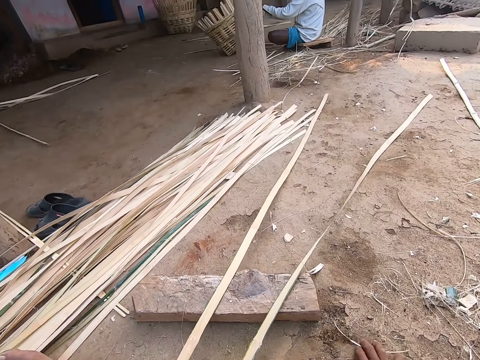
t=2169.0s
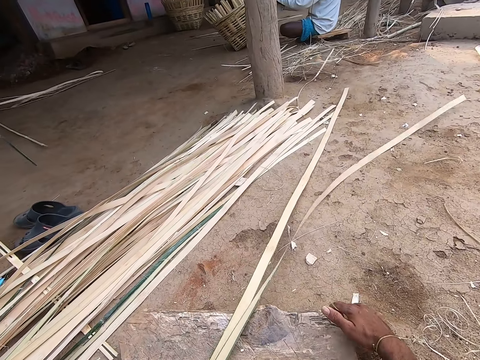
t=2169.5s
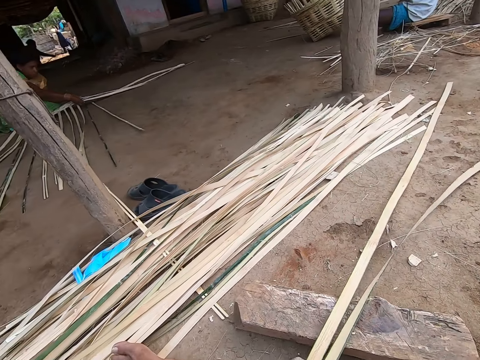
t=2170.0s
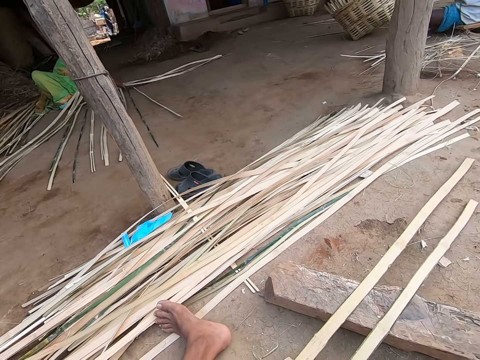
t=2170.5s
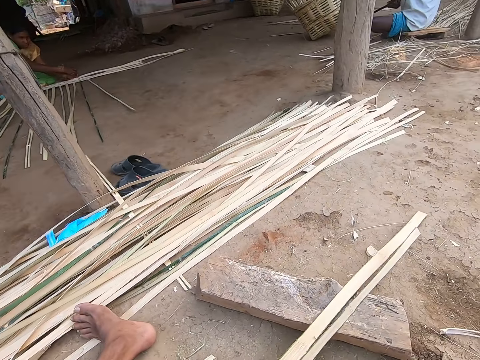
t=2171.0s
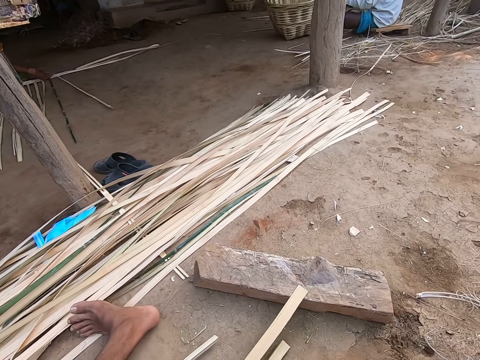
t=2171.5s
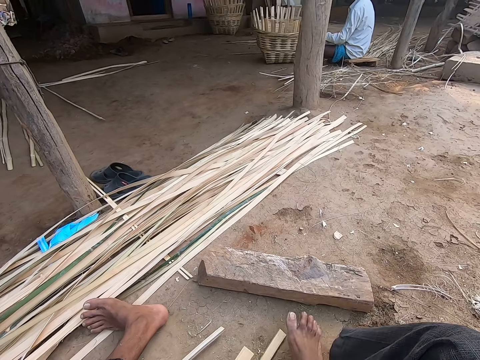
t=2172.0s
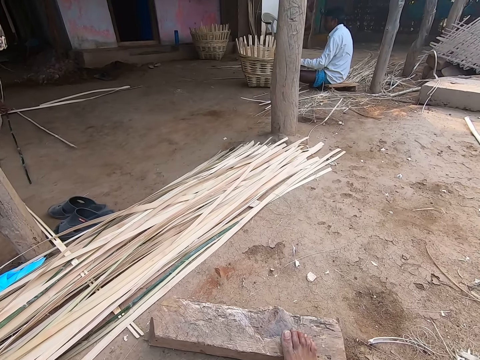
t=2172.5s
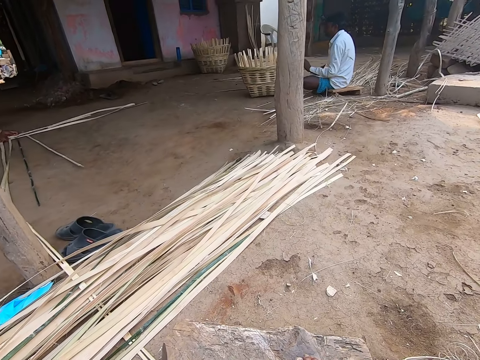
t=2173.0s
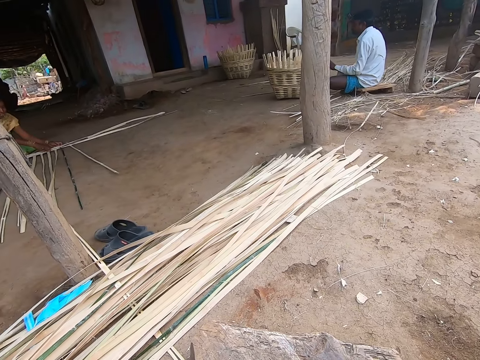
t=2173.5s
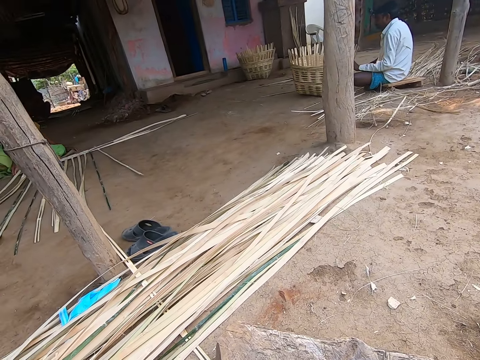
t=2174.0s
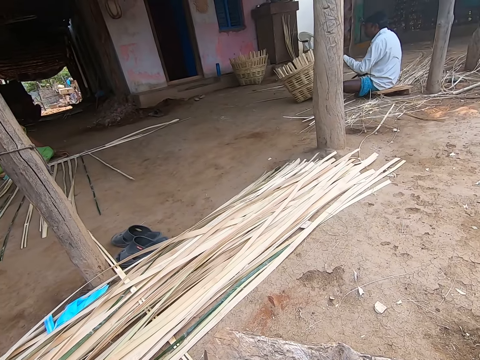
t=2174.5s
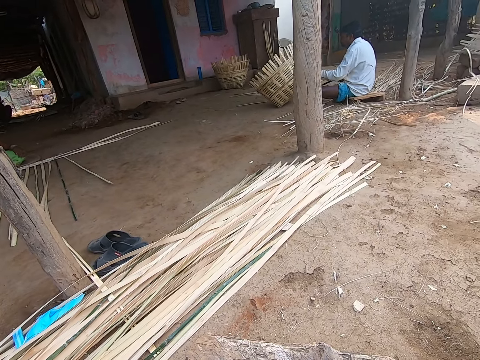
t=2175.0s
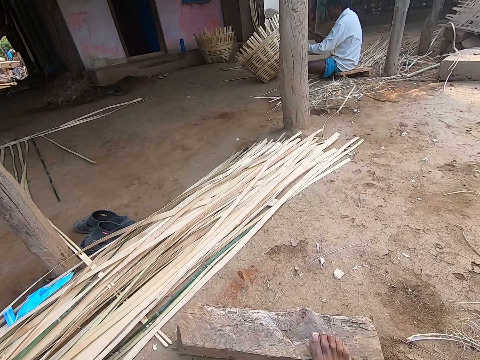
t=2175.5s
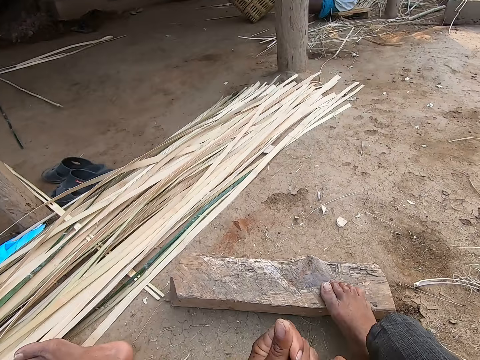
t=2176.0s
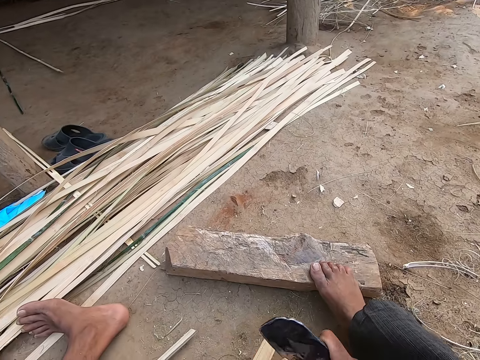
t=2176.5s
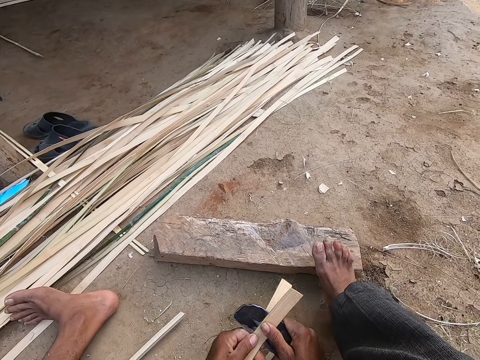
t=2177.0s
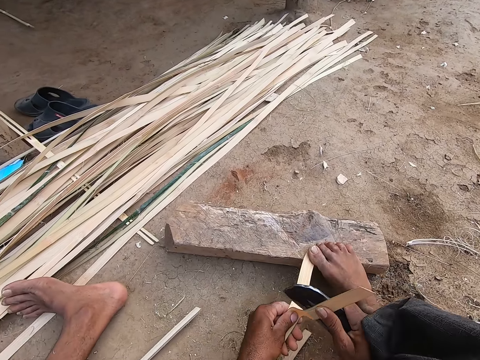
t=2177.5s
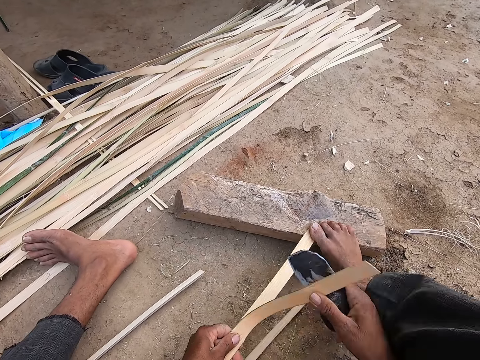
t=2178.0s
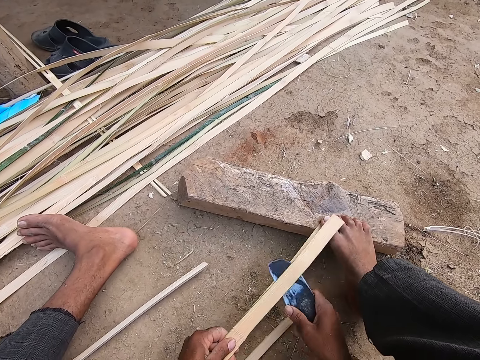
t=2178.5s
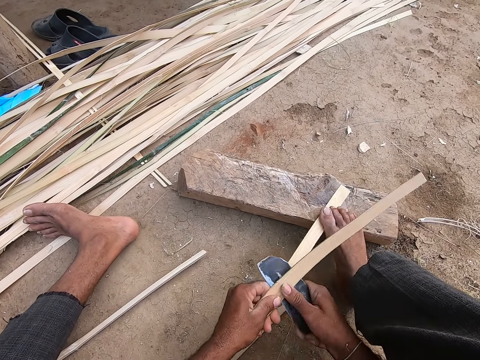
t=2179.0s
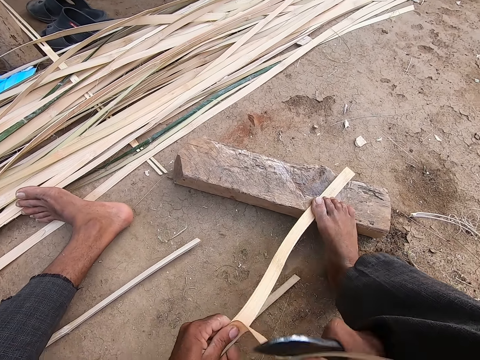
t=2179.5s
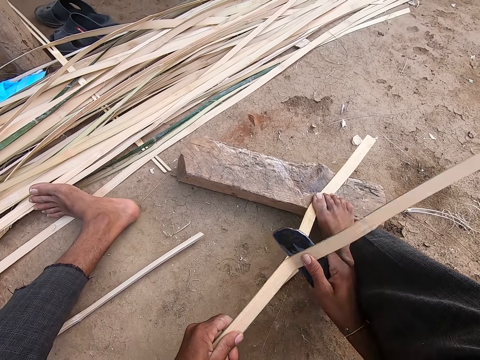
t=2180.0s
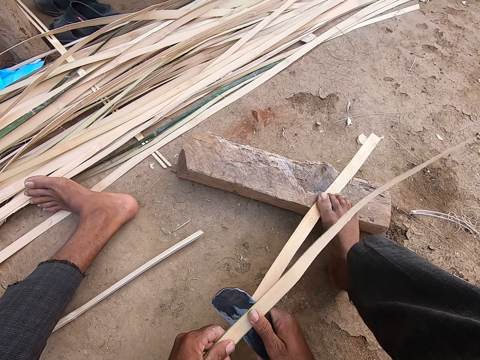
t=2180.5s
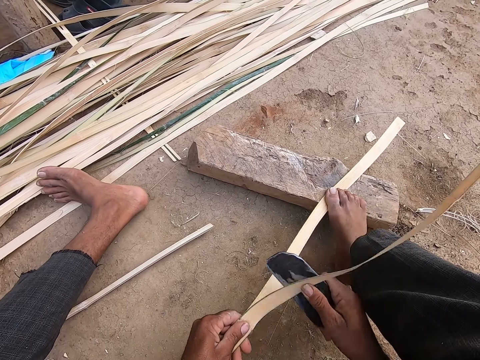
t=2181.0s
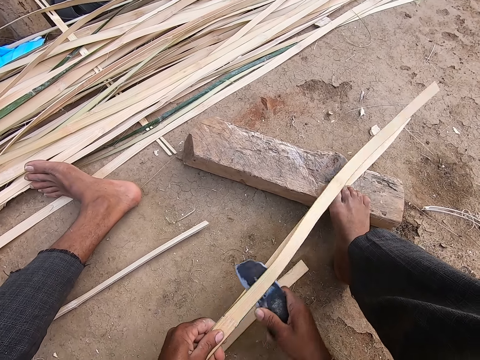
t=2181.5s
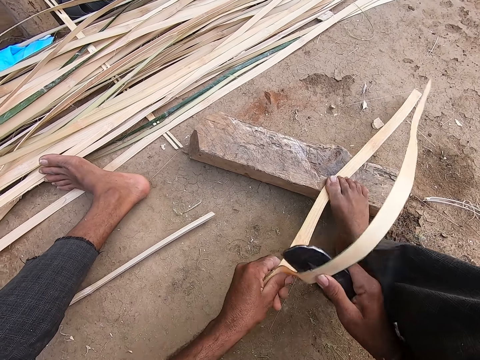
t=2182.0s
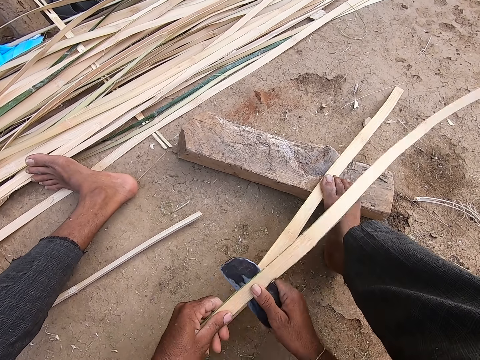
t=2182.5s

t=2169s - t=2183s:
The camera wearer converses with a man. He pulls the reeds. The man holds the reed. The camera wearer strips the bamboo strip in his left hand with a knife in his right hand. He places his right leg on the bamboo strip on the wood on the ground. He straightens the sisal.

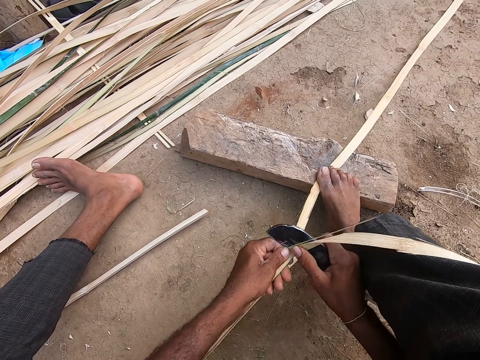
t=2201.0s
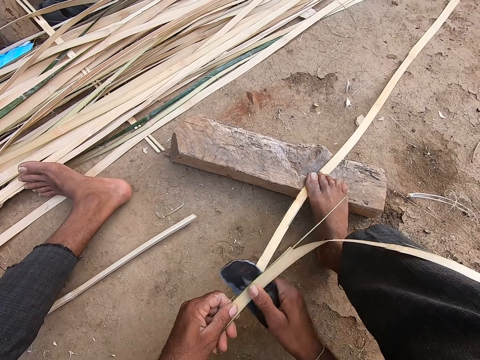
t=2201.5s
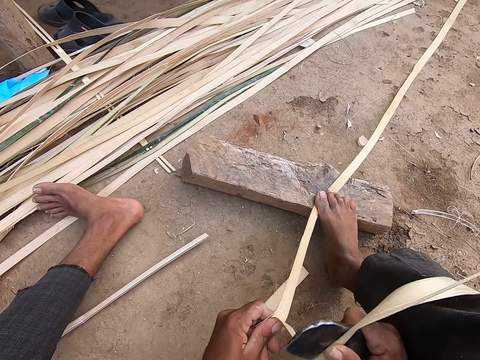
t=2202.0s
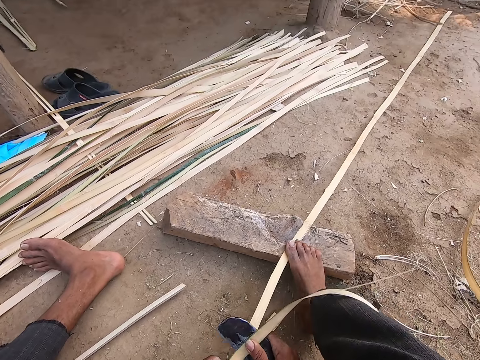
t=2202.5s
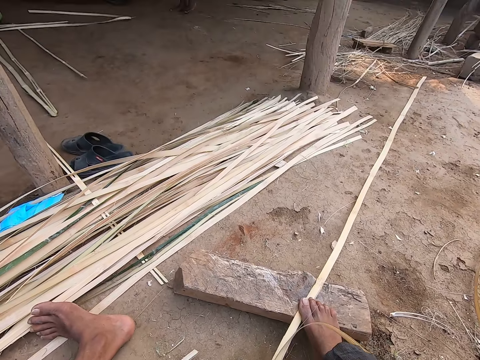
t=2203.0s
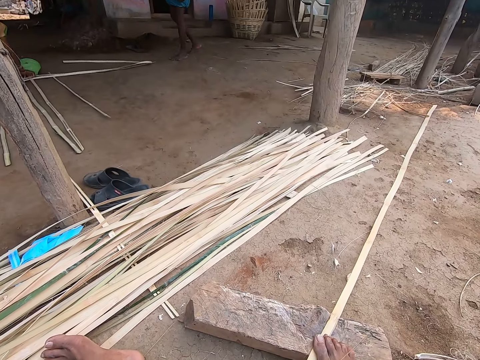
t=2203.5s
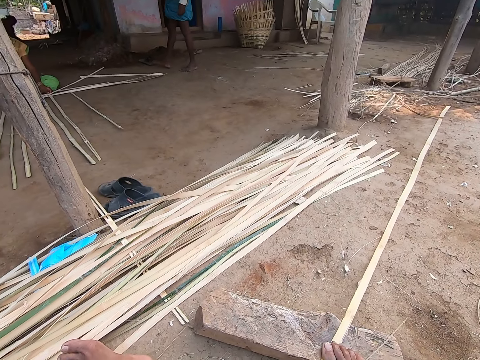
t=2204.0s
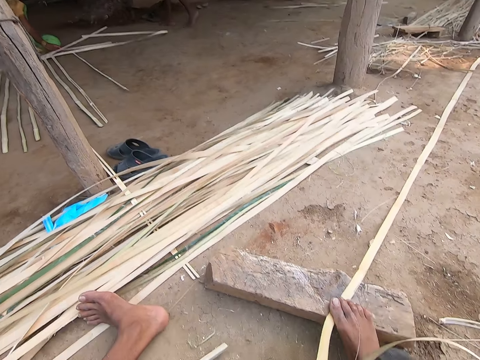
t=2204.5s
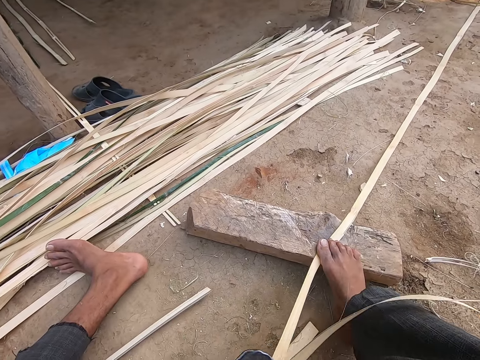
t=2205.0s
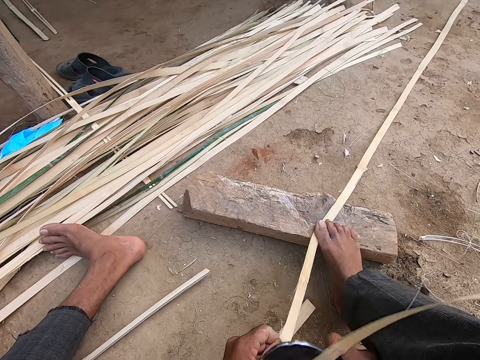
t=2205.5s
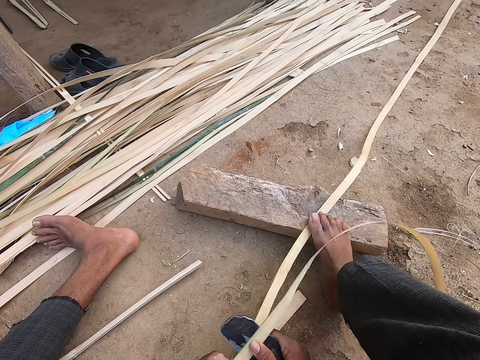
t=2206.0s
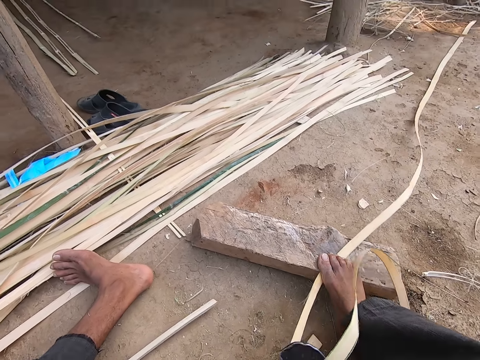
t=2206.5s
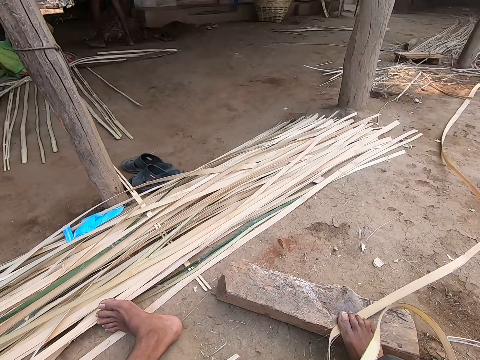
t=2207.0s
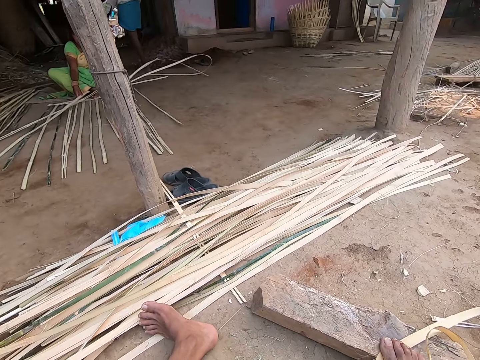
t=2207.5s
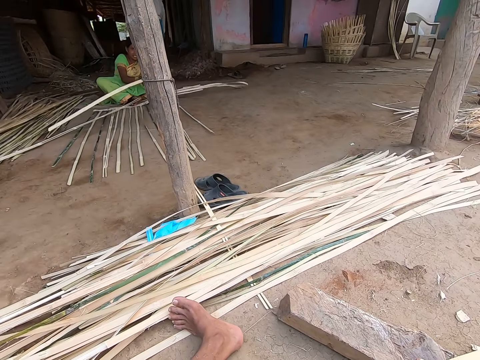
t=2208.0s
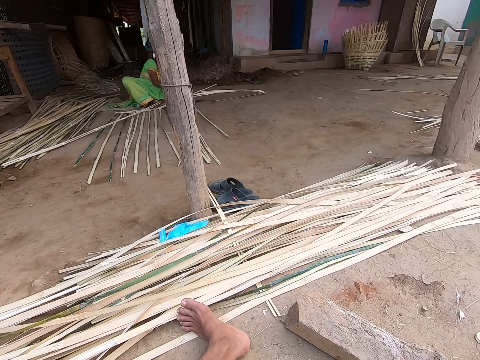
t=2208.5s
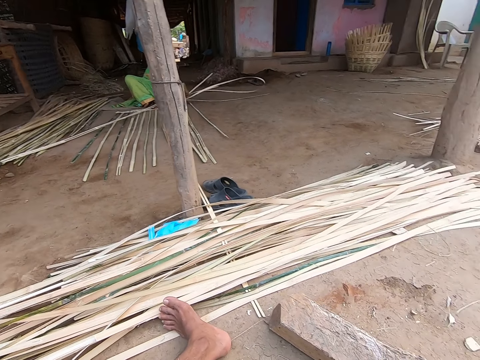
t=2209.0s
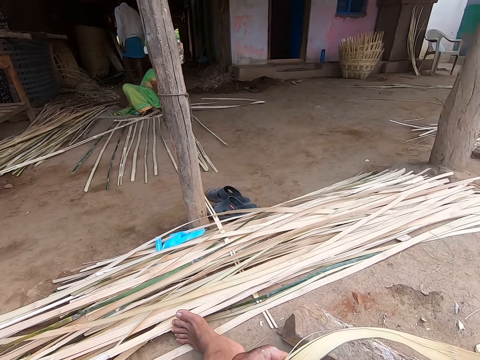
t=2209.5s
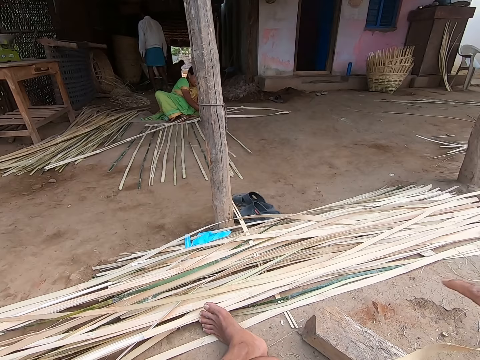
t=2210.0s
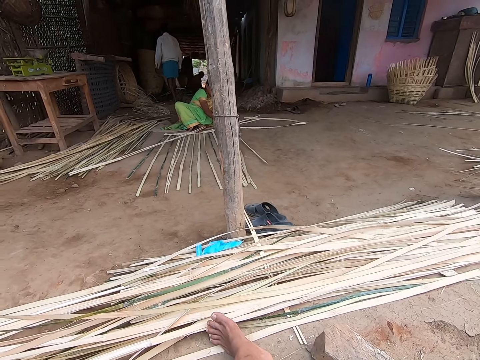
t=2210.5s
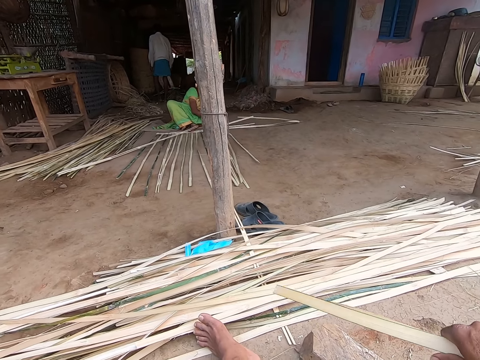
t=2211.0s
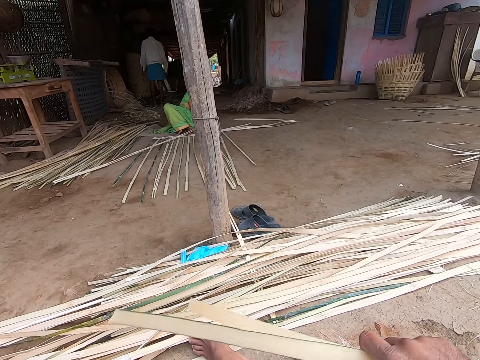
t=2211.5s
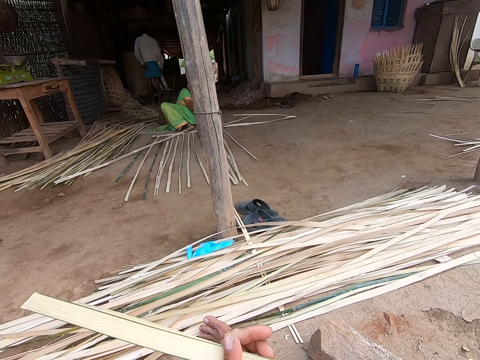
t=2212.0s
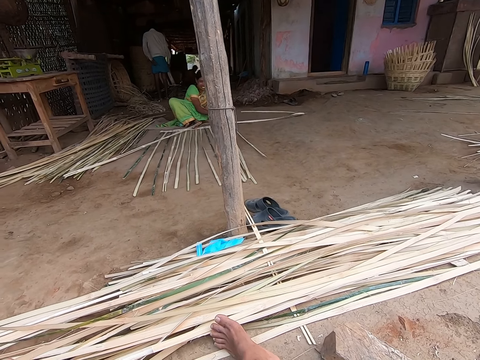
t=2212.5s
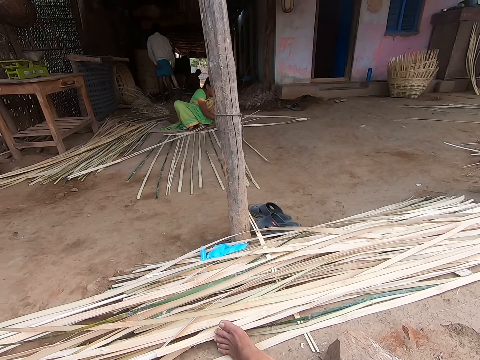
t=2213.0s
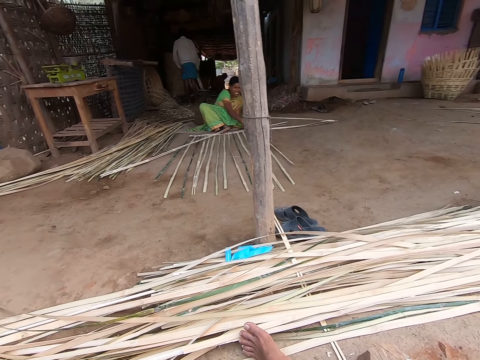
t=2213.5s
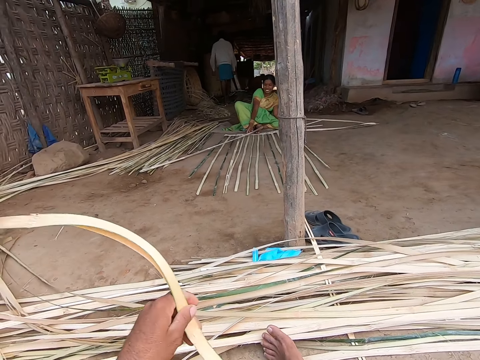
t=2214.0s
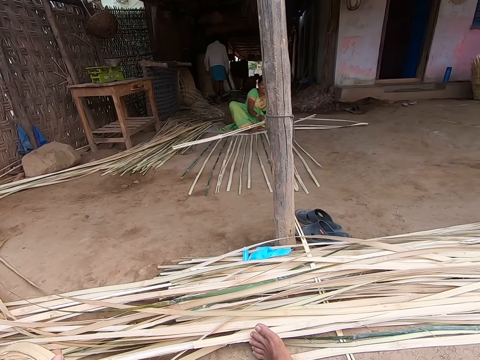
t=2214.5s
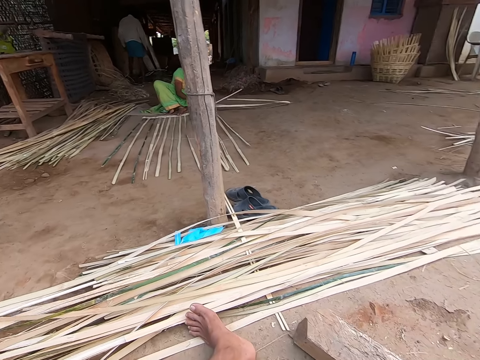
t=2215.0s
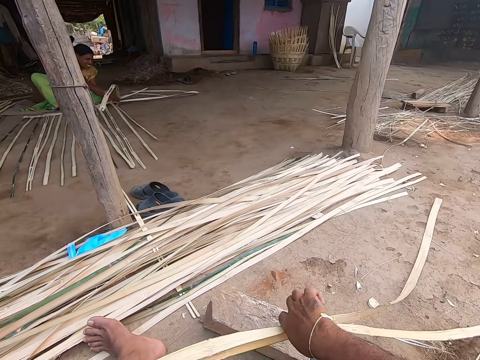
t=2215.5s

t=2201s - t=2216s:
The camera wearer interacts with a woman. The woman weaves some bamboo strips on the ground with both hands. The camera wearer picks up a bamboo strip from the ground with her right hand. She weaves the bamboo strips on the ground with both hands and adjusts the bamboo strips with both hands. She adds the sisal to the bunch on the ground.
